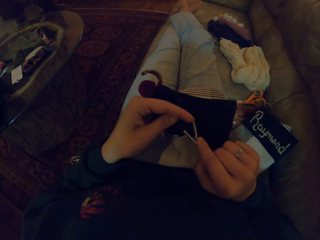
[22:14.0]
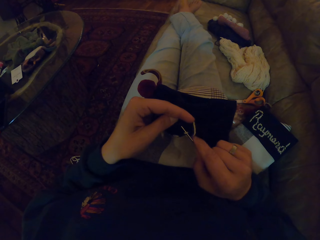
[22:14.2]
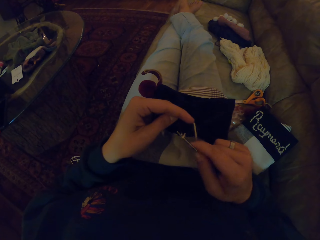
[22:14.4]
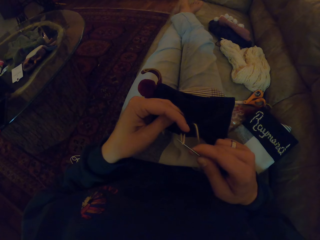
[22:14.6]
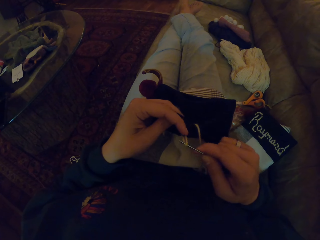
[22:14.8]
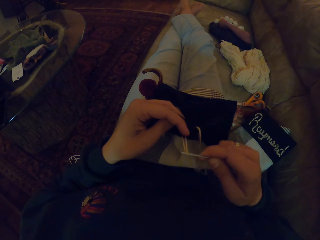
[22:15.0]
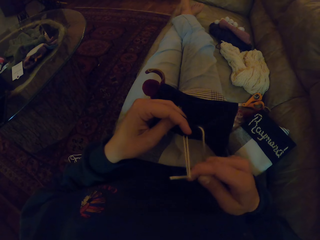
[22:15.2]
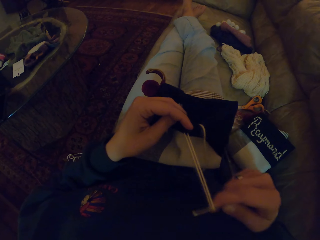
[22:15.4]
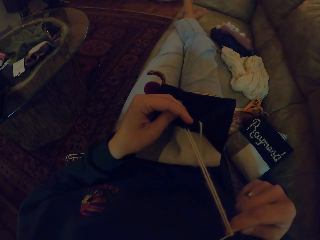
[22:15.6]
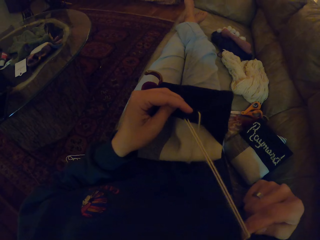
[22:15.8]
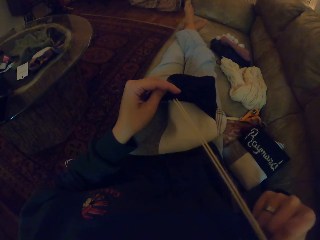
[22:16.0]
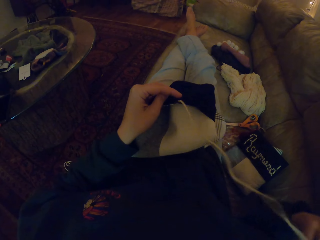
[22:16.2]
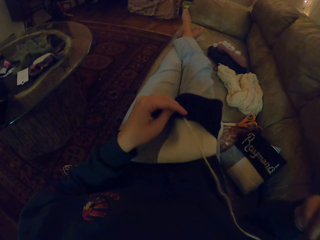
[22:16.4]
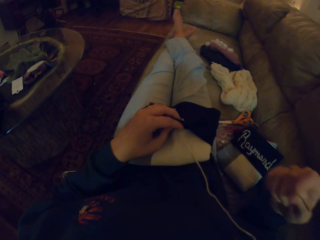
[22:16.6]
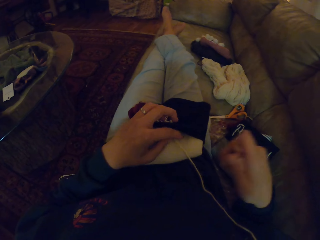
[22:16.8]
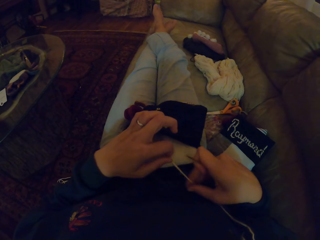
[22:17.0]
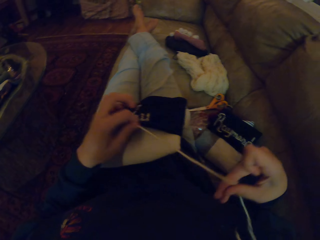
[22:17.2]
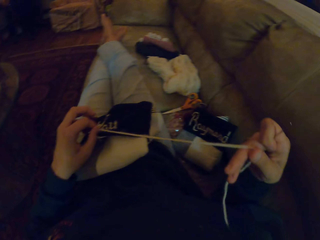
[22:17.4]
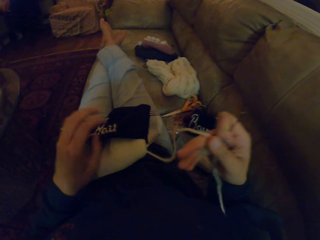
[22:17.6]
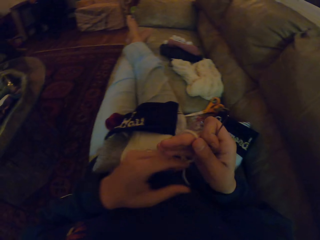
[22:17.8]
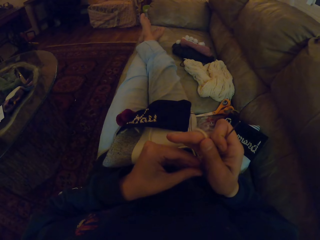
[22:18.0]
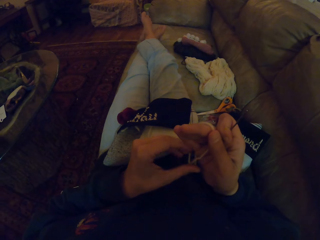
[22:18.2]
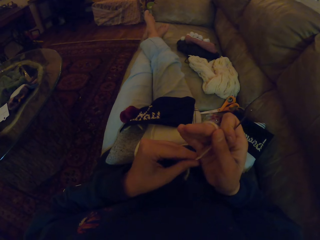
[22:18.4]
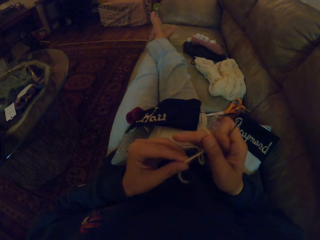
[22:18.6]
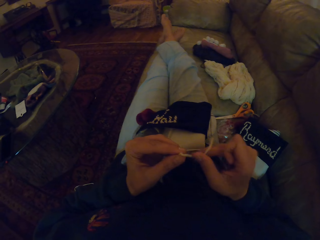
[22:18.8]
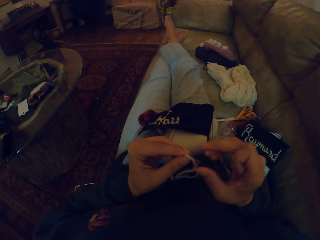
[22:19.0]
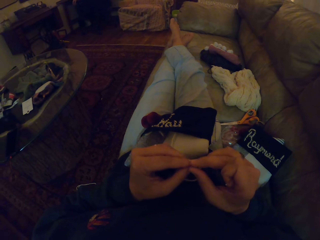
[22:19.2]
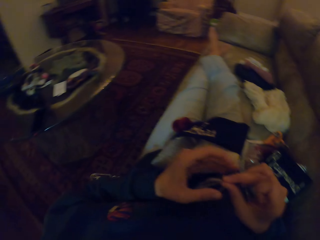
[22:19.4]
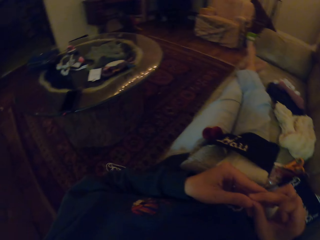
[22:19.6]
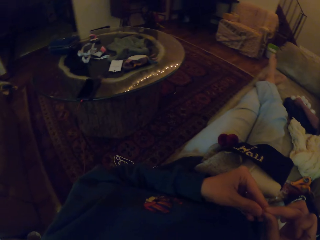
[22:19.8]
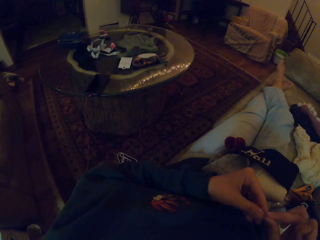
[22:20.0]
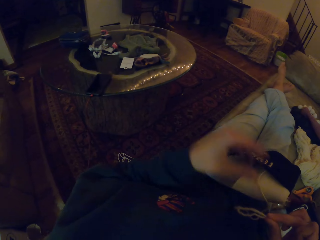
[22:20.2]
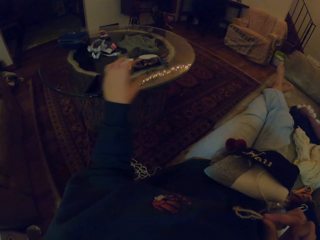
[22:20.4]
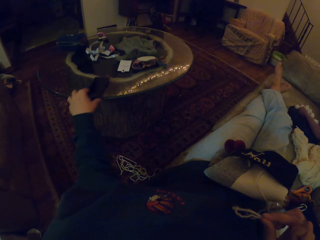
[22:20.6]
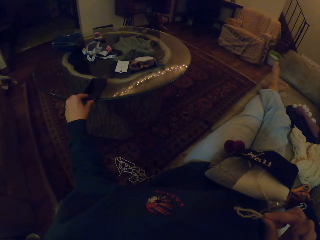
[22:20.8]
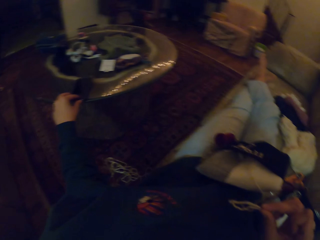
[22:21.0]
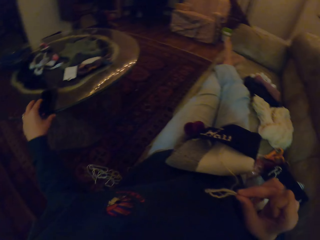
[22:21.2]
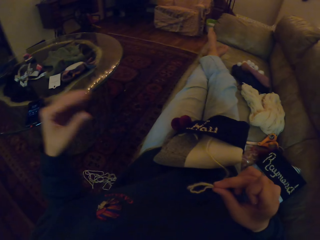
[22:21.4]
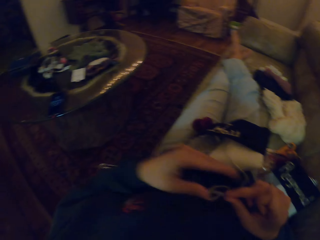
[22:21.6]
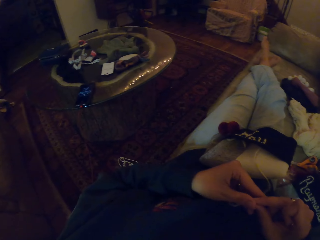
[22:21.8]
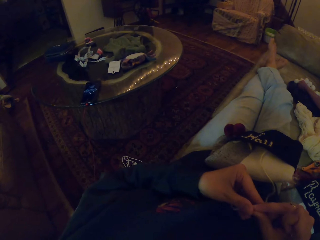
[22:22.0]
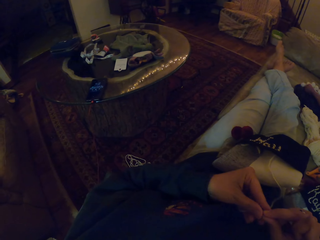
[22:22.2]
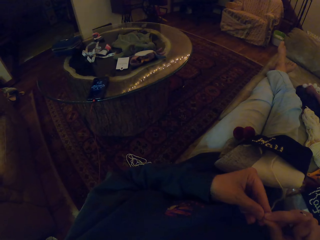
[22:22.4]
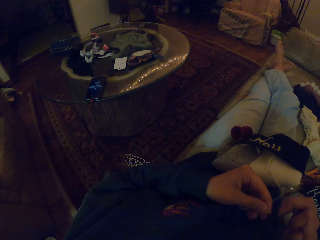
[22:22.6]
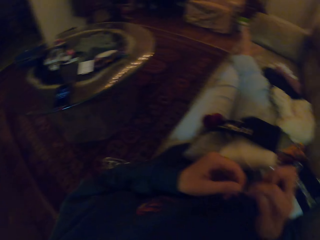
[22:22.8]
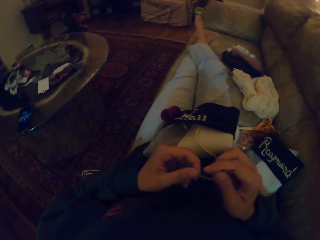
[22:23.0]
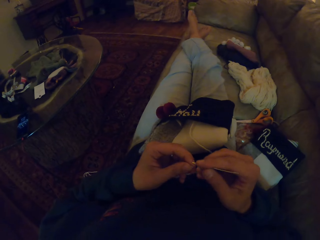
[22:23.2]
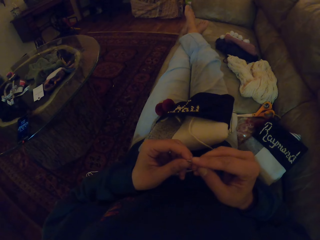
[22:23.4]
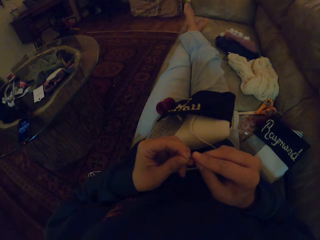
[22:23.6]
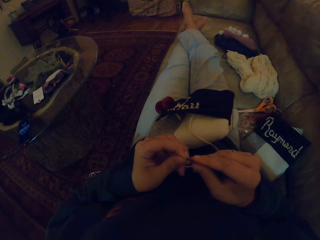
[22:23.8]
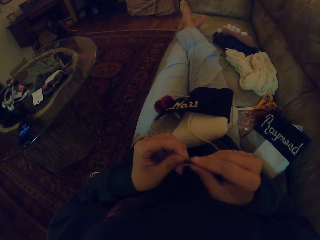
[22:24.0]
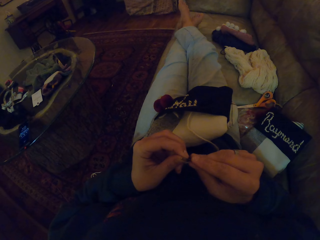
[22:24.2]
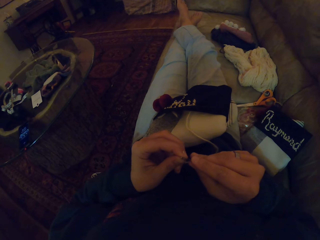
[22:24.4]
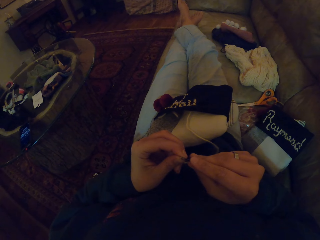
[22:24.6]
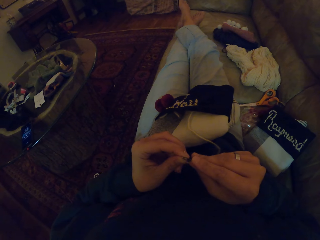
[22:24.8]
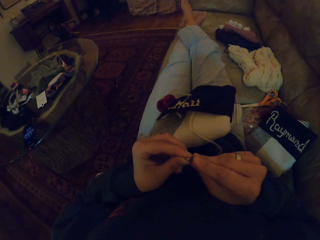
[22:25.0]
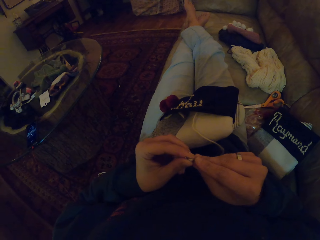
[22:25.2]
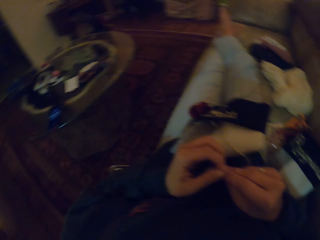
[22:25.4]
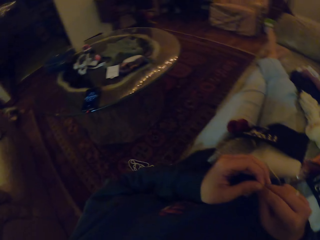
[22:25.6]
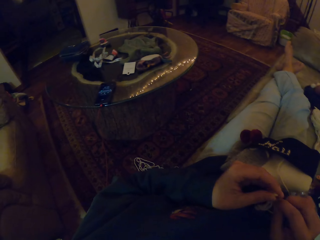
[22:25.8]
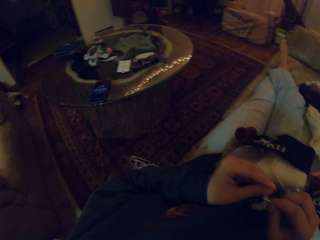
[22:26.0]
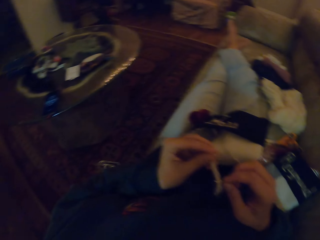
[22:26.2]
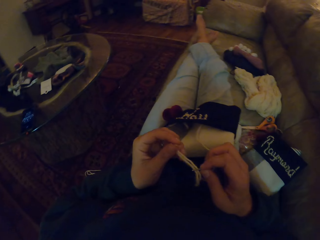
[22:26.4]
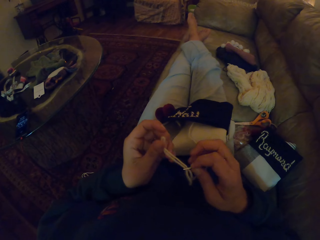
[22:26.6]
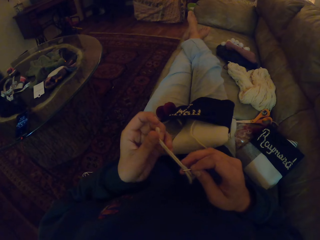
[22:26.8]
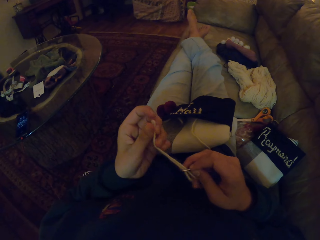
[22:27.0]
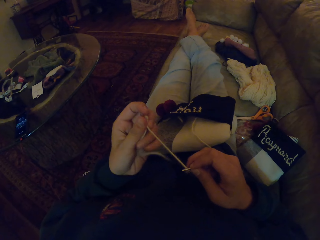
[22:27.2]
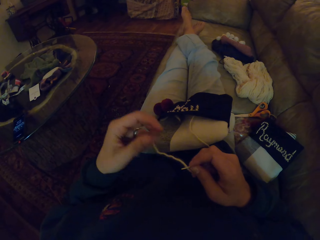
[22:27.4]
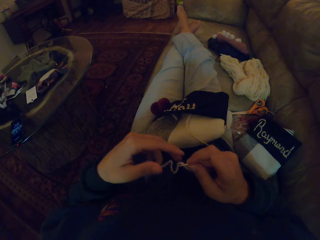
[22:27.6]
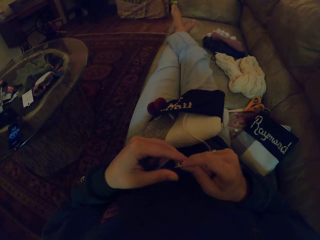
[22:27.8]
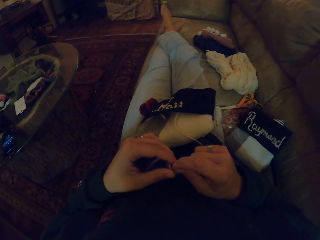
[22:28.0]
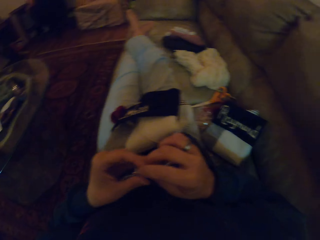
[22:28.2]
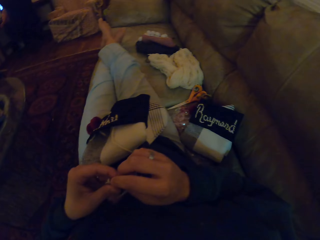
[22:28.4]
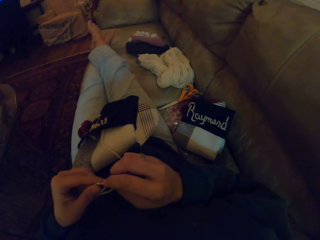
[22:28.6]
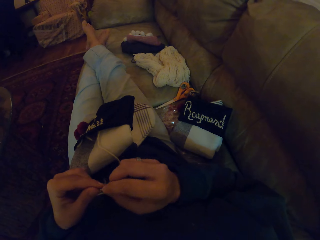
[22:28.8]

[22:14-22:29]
The camera wearer pulls the thread. They touch the thread. They click on the cell phone. They put the thread in the needle. They touch the thread. They pull the thread.

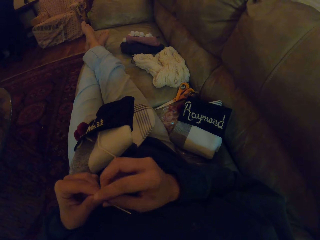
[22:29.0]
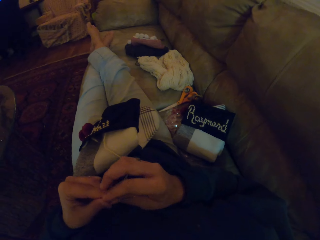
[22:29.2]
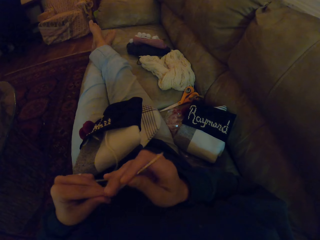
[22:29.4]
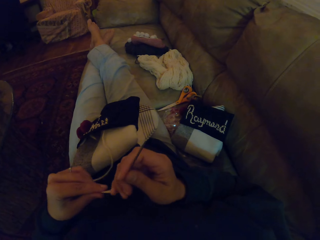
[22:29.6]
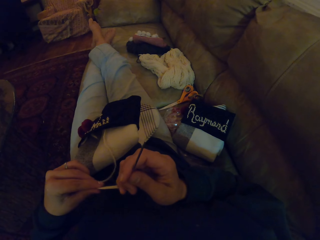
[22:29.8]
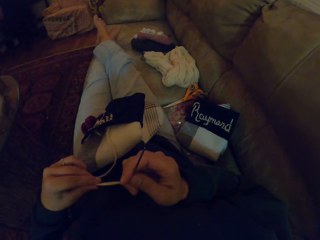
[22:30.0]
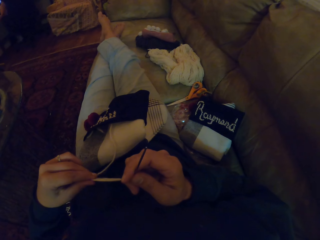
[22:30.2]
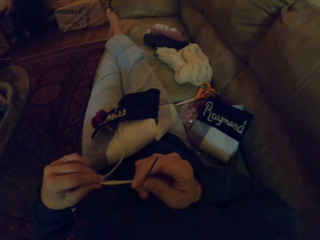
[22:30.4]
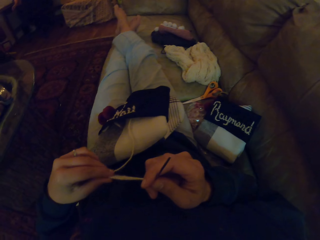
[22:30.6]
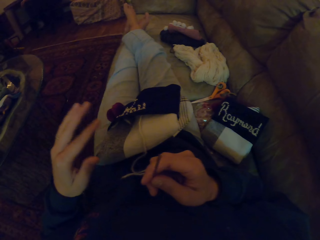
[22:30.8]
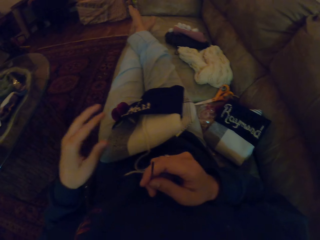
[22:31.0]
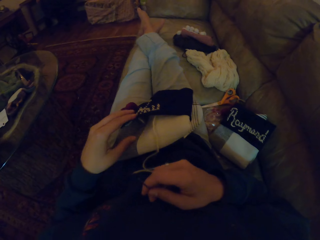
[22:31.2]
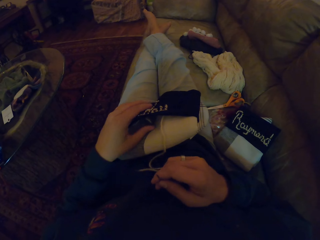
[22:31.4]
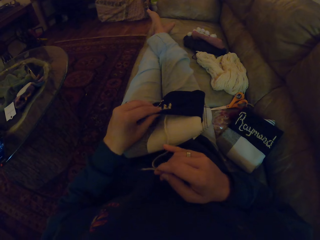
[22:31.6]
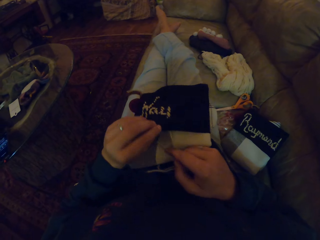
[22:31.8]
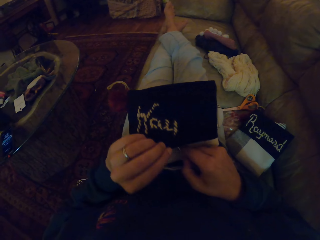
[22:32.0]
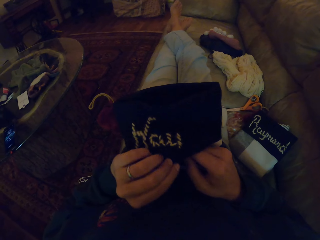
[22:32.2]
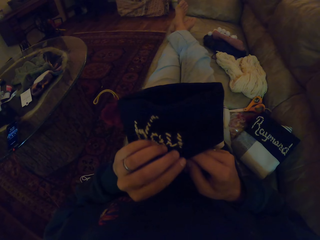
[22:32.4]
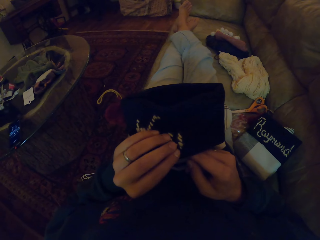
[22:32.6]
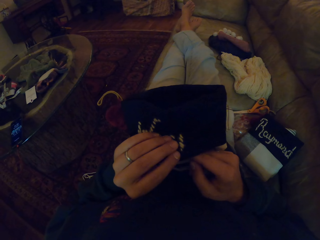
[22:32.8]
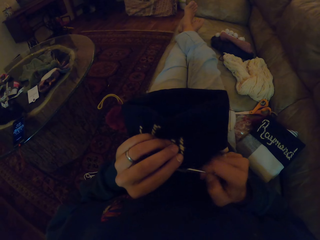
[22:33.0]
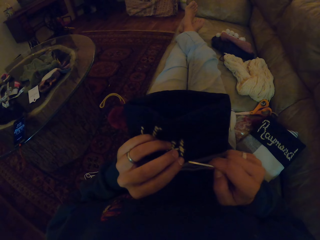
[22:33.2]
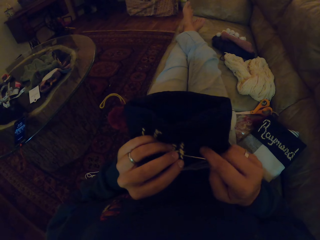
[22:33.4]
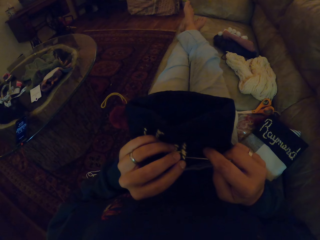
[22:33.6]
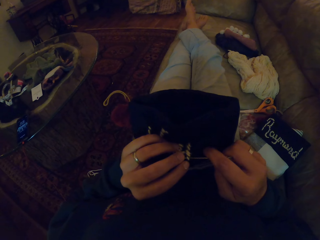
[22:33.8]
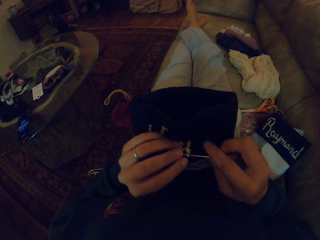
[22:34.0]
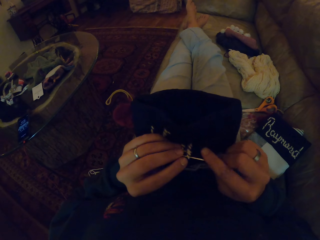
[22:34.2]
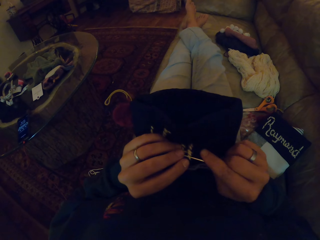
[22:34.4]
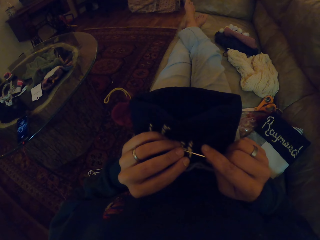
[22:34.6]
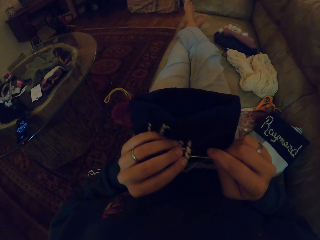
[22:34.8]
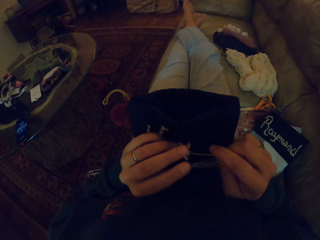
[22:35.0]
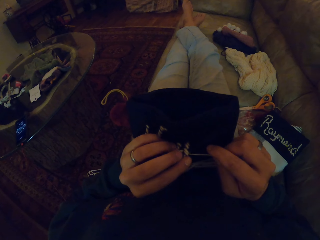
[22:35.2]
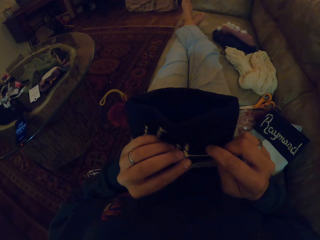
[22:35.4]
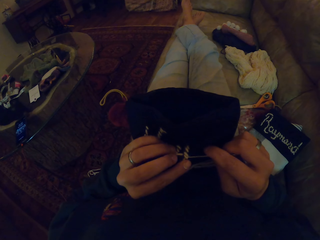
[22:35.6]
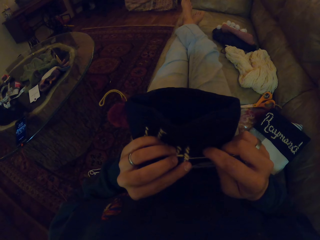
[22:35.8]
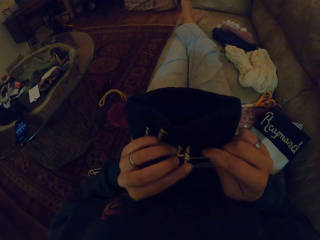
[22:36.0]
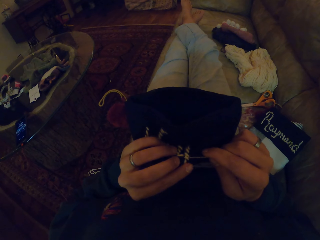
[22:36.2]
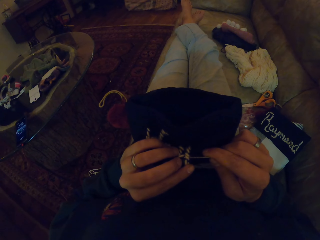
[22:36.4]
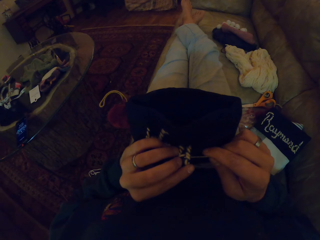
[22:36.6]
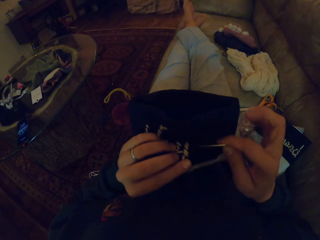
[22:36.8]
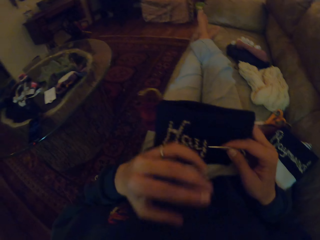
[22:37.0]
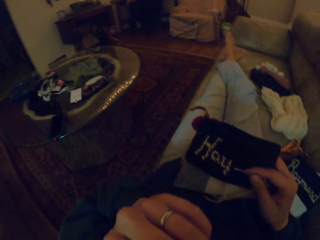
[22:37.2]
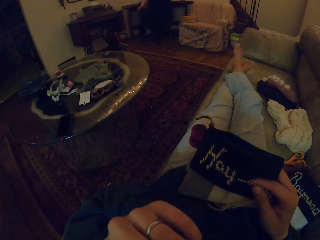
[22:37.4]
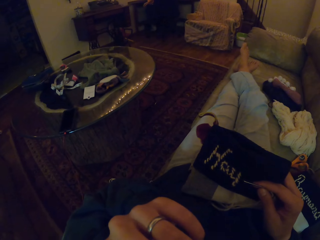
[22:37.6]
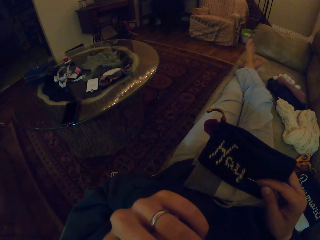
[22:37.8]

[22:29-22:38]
The camera wearer picks up the bag. They touch the fabric. They touch the fabric again. They sew the bag with the needle. They remove something from the mouth.
